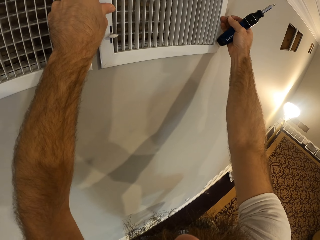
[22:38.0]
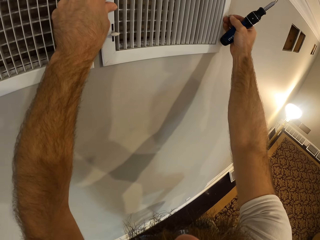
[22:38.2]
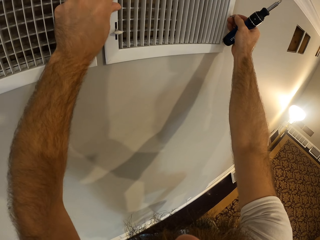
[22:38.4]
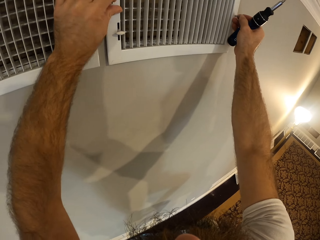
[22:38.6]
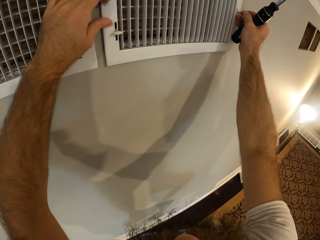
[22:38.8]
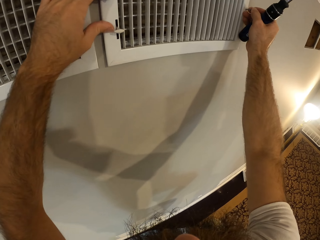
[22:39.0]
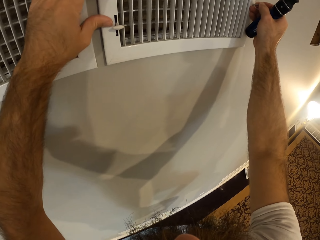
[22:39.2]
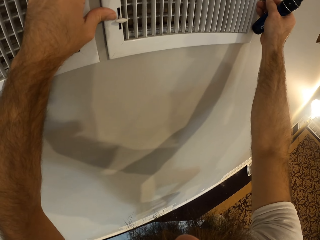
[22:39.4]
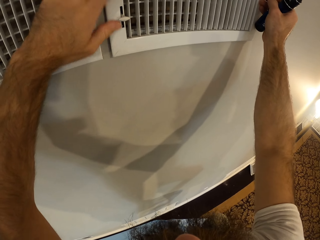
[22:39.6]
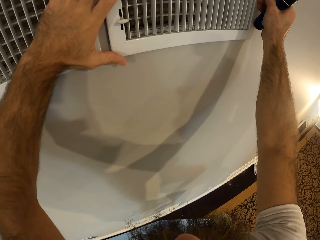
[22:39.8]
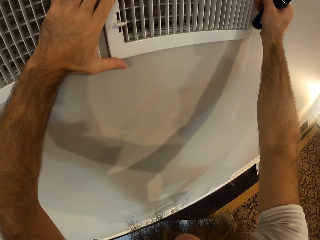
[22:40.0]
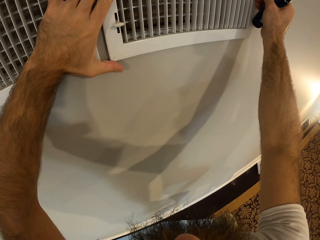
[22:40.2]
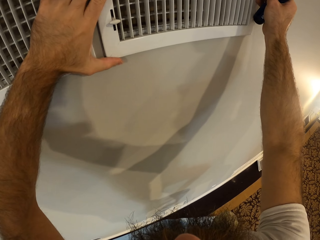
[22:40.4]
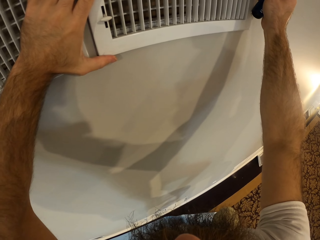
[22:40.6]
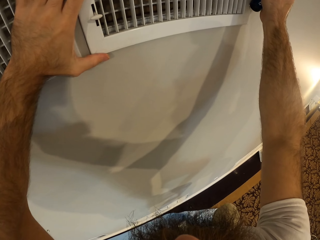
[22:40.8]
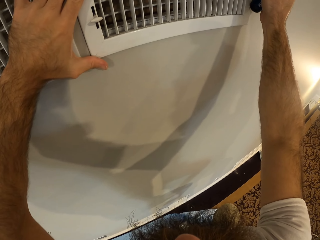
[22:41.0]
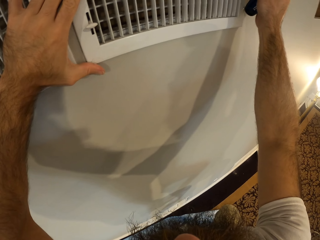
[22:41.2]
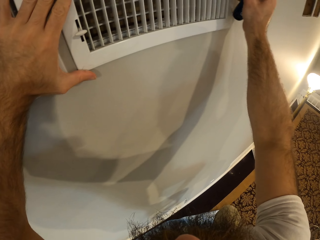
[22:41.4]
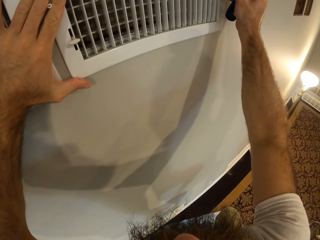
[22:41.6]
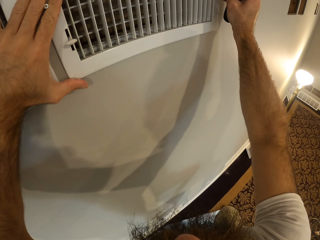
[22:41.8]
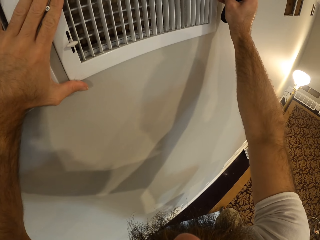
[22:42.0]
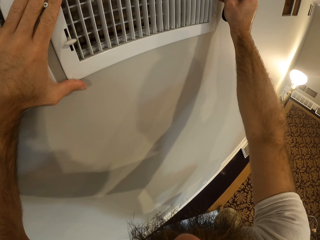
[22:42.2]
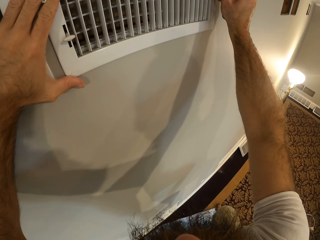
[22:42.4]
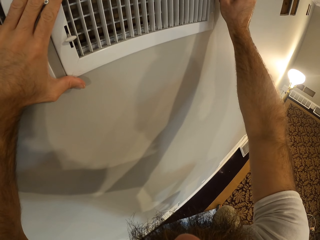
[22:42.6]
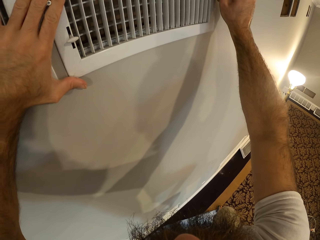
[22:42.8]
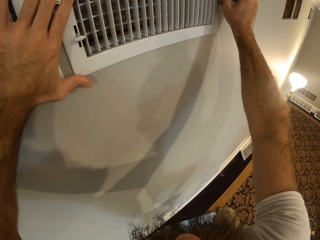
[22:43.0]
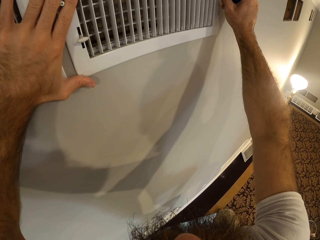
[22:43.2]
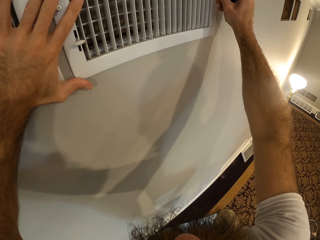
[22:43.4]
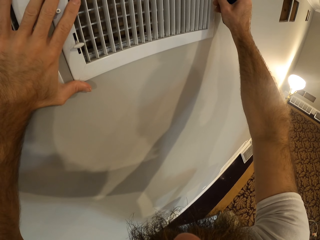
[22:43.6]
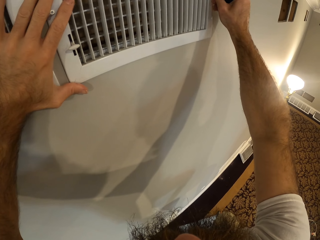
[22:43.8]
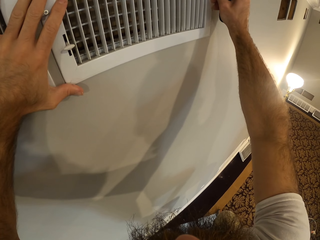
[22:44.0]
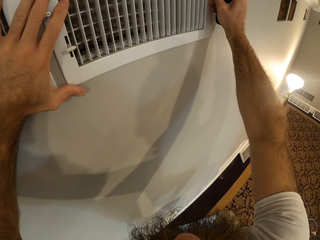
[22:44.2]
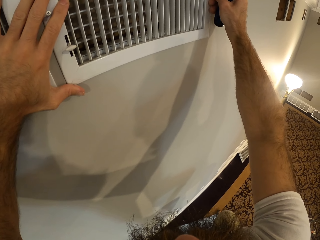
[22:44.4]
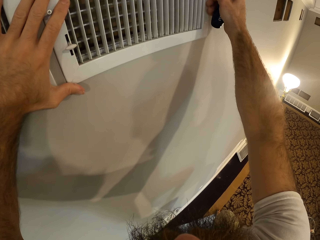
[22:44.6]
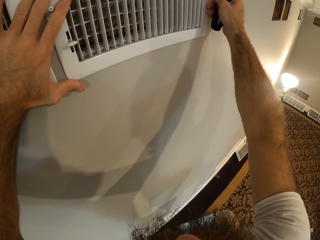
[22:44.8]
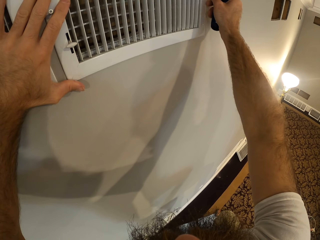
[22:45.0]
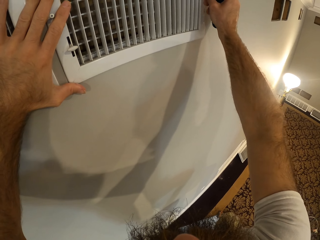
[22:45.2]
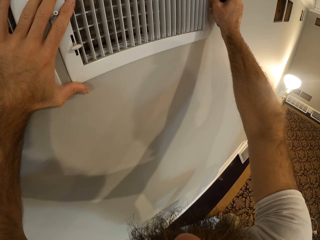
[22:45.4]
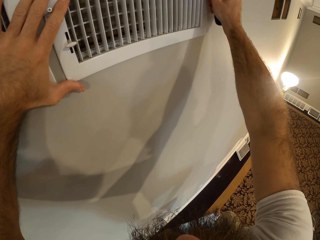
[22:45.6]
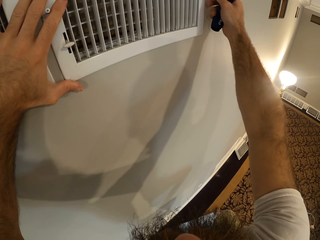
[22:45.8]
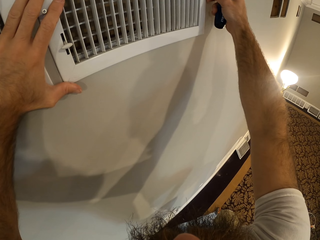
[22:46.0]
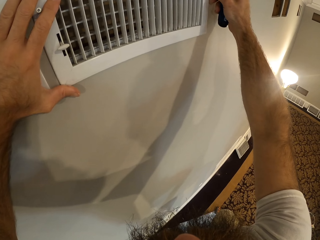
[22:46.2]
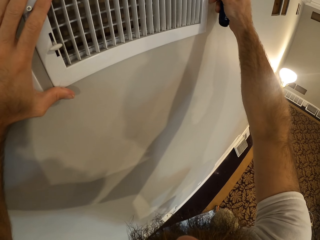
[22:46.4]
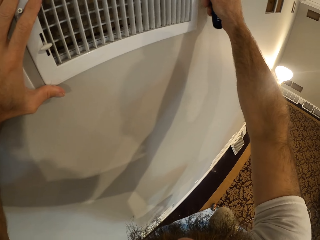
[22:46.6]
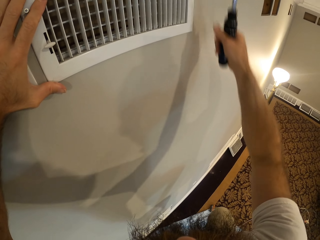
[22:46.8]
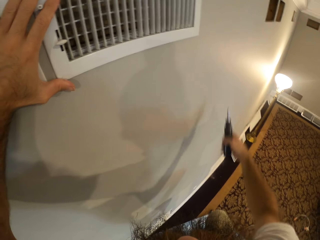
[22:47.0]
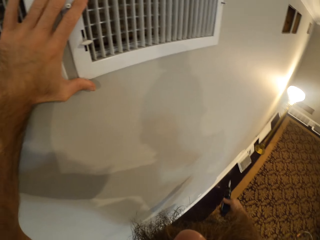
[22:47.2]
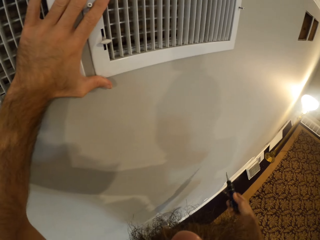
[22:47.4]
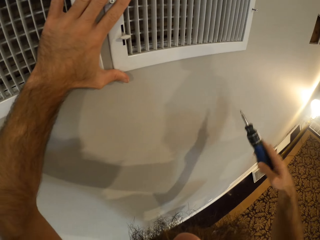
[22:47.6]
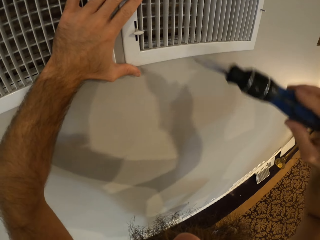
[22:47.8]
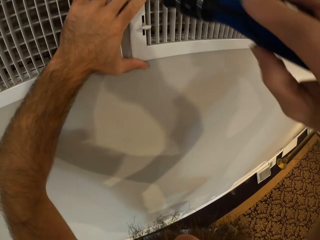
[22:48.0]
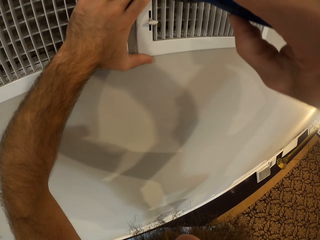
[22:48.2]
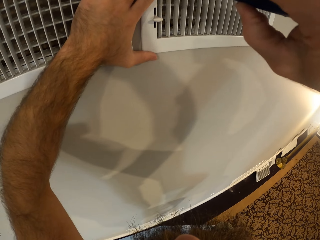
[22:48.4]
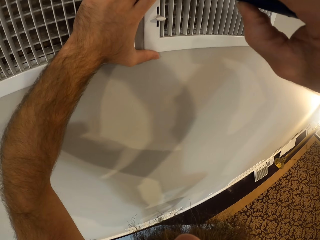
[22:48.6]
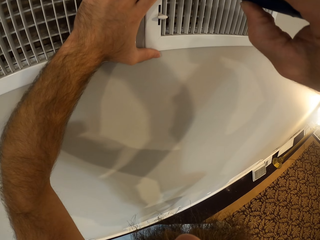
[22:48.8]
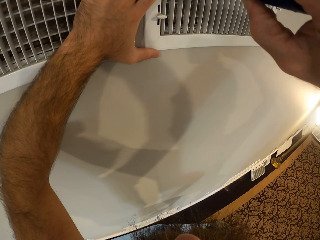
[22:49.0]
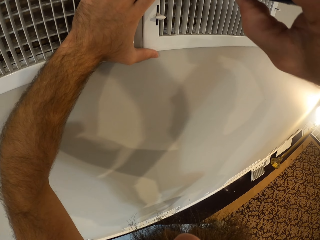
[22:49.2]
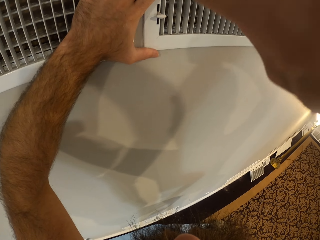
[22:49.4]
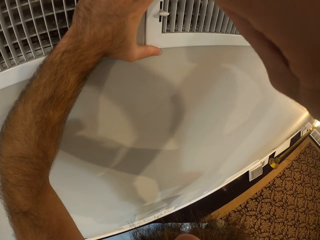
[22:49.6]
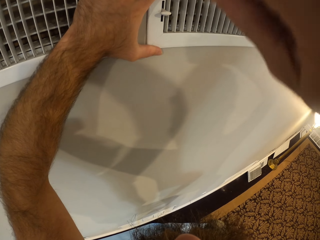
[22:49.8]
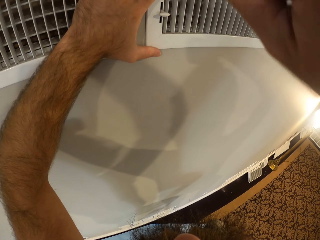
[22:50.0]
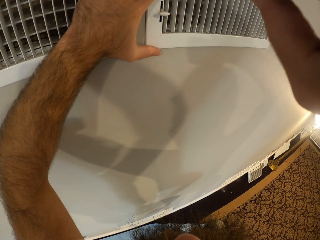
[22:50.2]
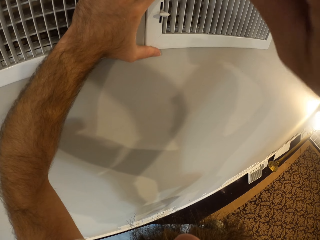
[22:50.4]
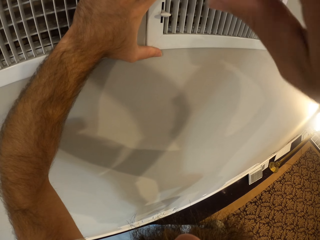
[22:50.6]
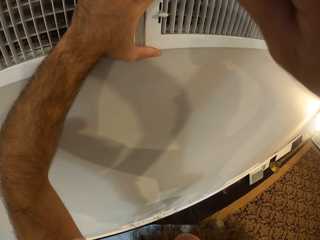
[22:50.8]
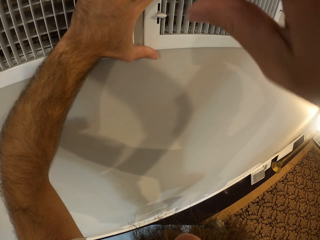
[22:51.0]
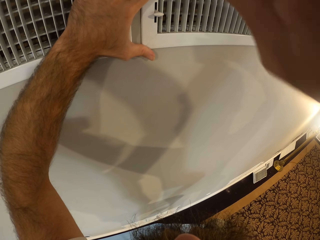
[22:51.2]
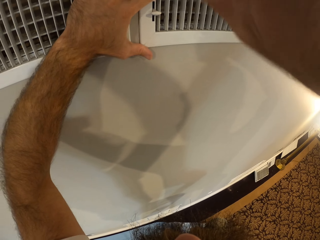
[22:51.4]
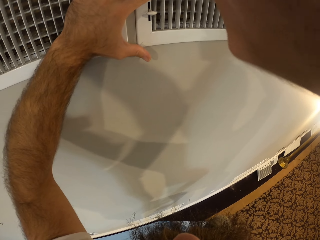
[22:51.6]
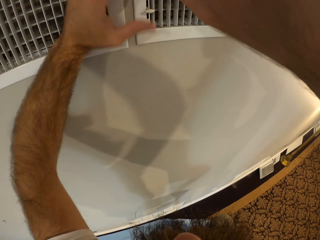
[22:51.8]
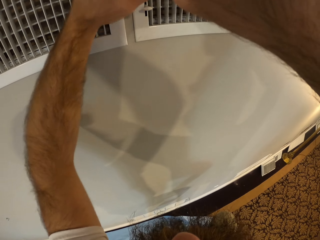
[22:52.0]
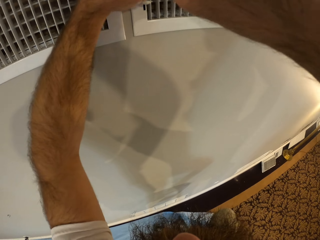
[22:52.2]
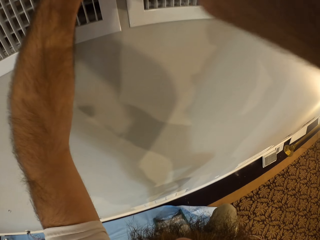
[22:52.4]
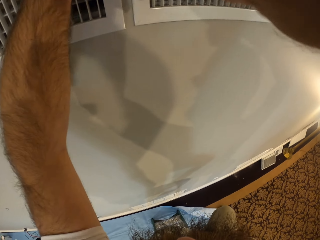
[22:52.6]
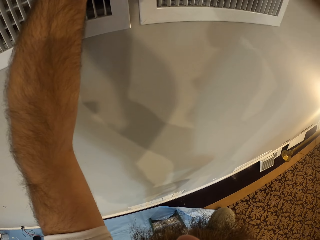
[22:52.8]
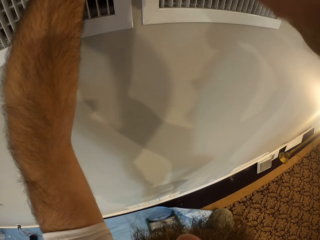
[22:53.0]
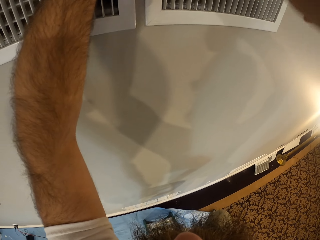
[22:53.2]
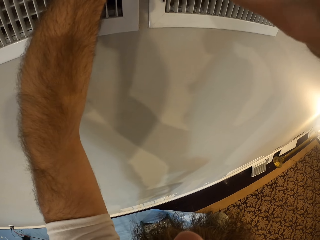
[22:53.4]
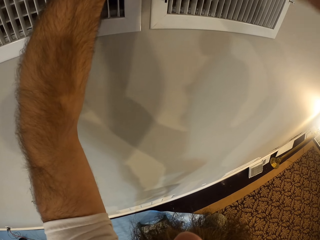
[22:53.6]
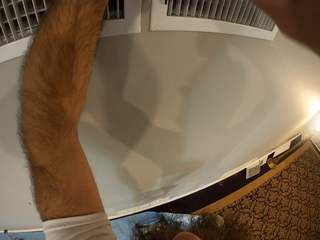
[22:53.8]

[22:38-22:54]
The camera wearer screws the vent cover on the air vent with a screwdriver in his right hand.

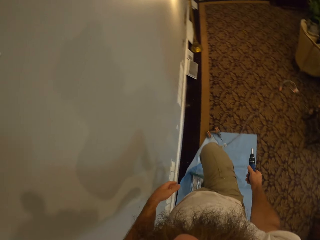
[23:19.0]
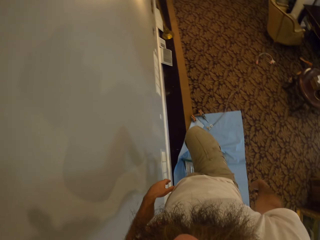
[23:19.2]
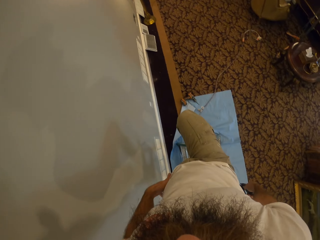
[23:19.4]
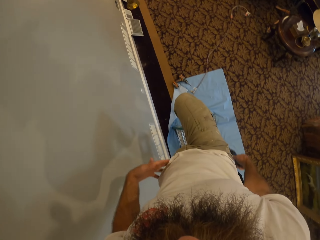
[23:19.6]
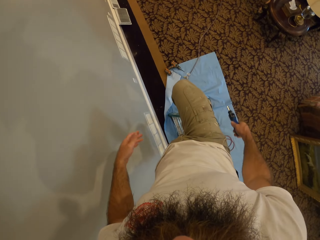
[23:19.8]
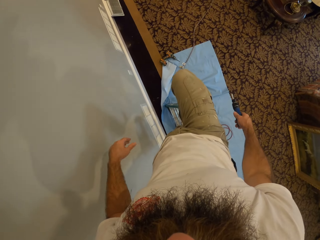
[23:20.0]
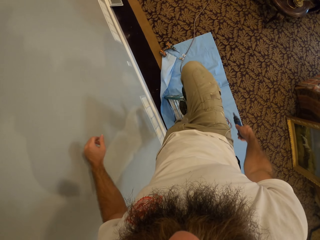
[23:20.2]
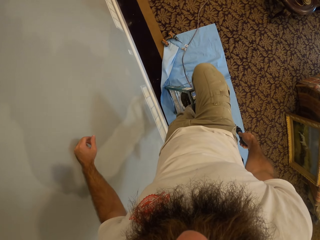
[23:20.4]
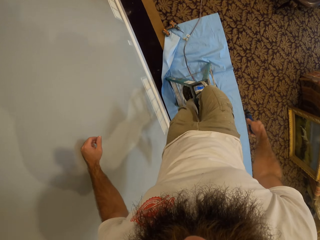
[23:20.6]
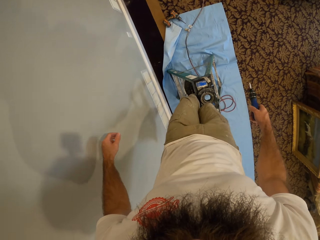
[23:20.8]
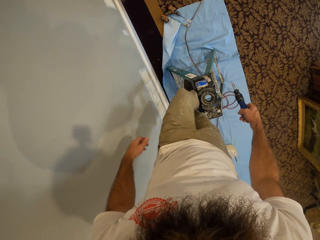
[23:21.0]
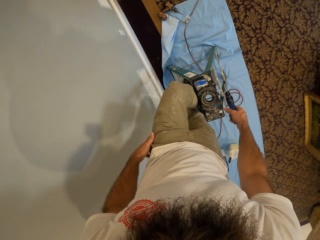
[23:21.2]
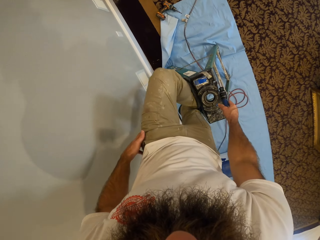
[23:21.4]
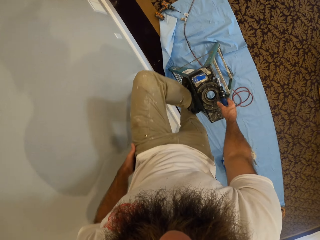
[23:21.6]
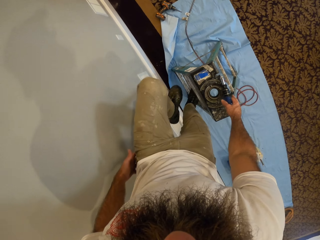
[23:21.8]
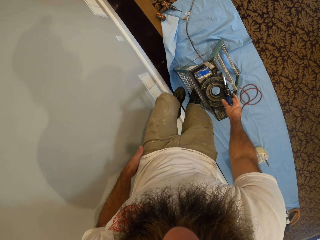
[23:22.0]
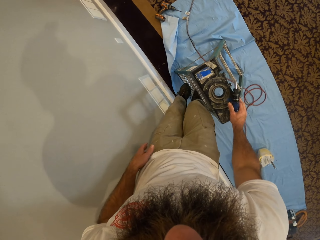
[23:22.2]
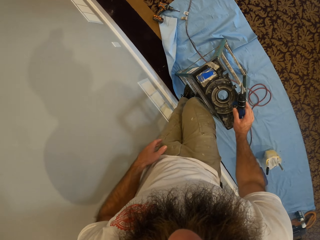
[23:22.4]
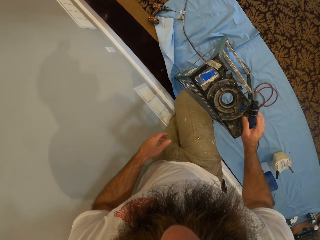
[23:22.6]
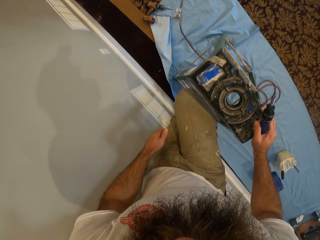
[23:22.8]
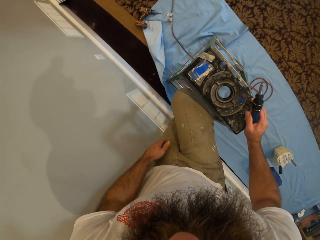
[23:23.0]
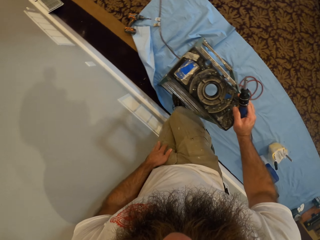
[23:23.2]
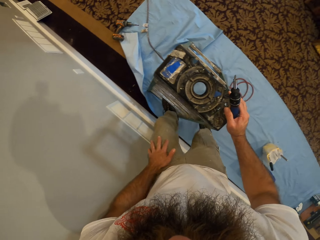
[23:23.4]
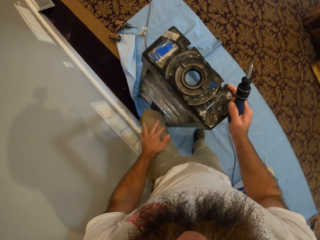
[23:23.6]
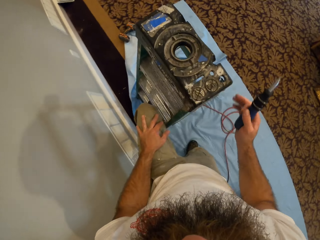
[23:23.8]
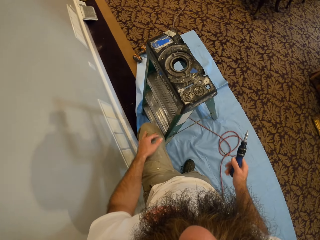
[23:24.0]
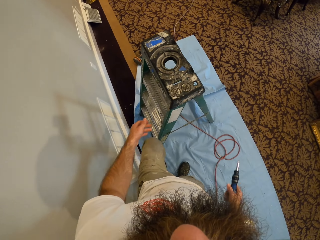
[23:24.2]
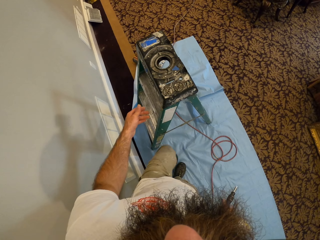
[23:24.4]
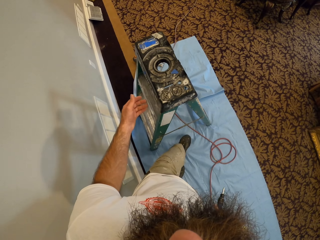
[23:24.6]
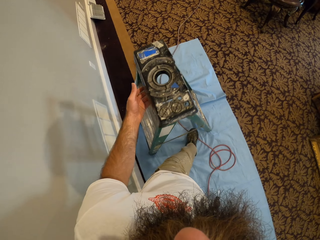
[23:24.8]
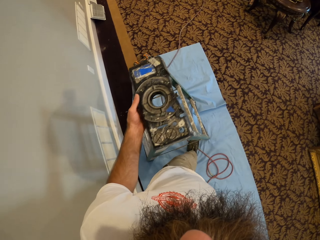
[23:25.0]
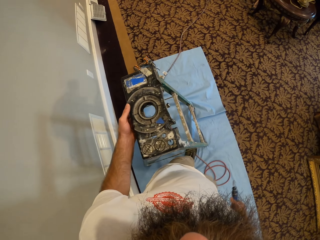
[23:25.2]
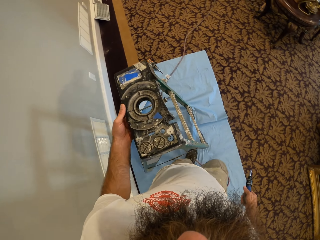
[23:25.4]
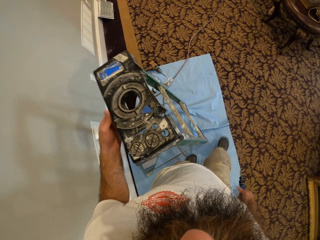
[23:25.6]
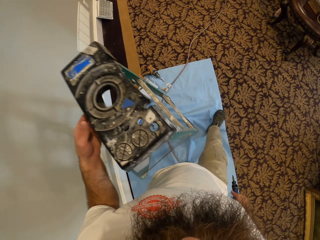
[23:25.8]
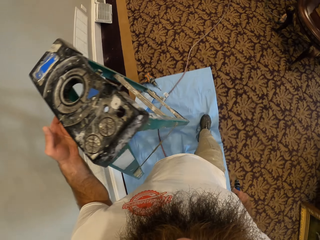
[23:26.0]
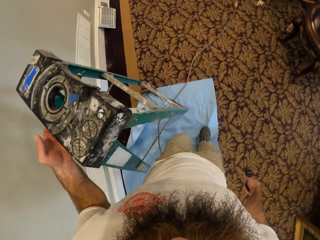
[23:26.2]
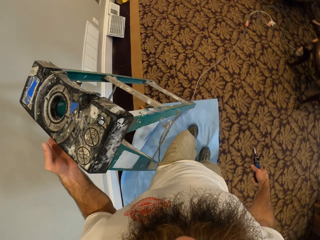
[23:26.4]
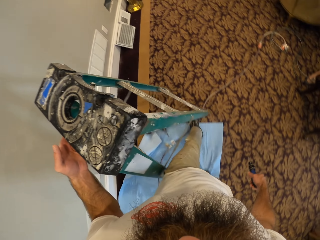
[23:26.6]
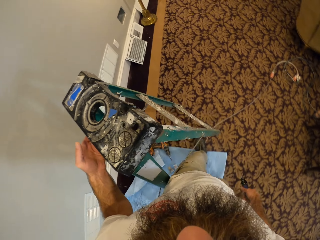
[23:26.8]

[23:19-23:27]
The camera wearer climbs down from the ladder to the ground. He picks up the ladder with his left hand. He carries the ladder.
